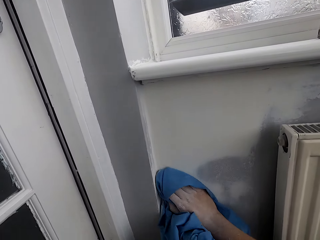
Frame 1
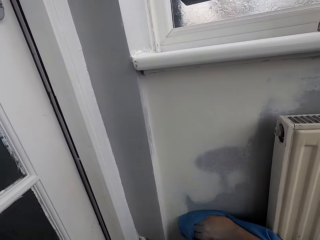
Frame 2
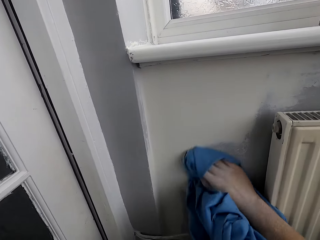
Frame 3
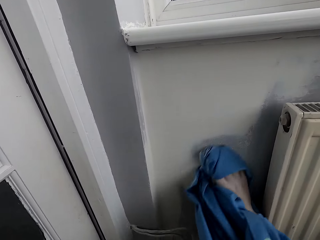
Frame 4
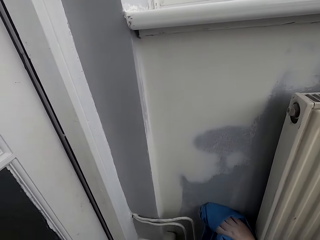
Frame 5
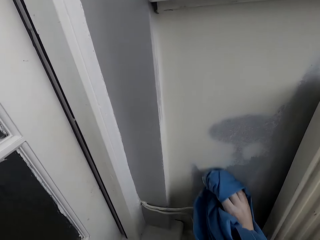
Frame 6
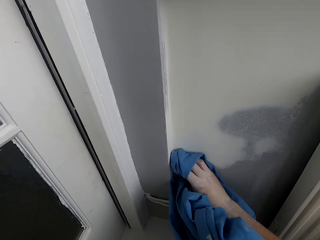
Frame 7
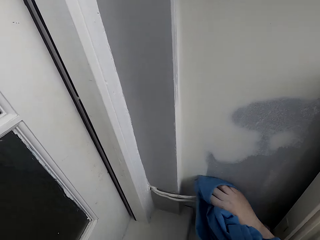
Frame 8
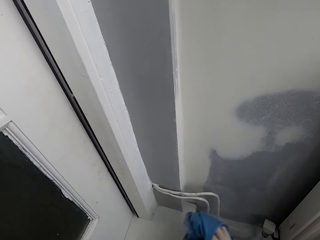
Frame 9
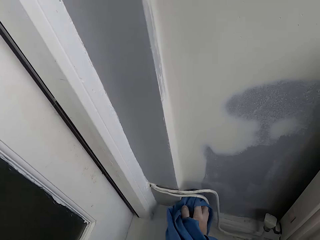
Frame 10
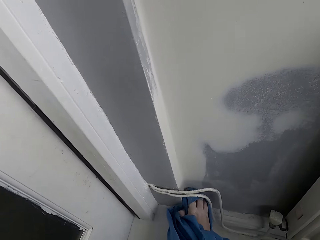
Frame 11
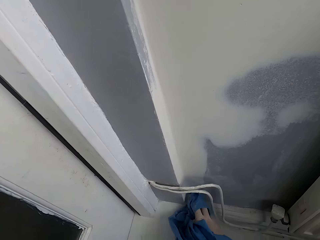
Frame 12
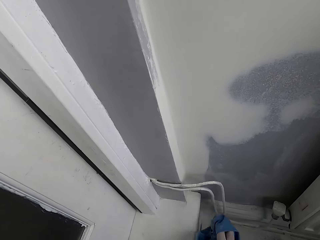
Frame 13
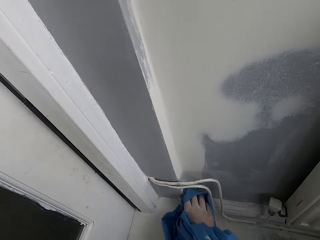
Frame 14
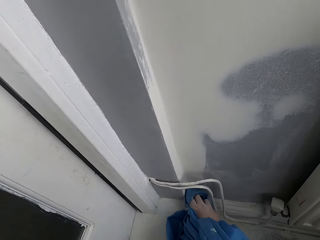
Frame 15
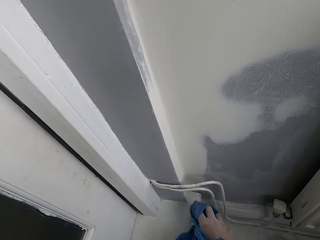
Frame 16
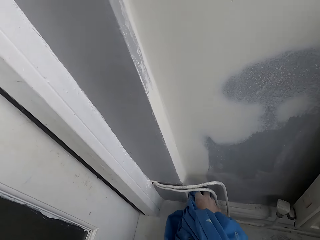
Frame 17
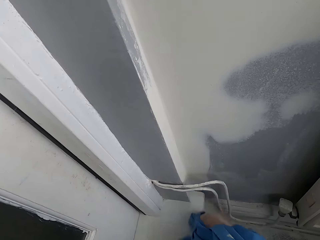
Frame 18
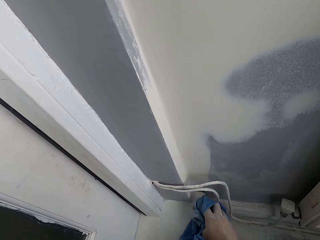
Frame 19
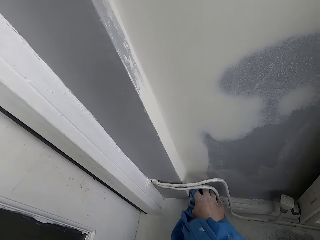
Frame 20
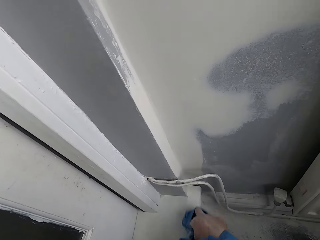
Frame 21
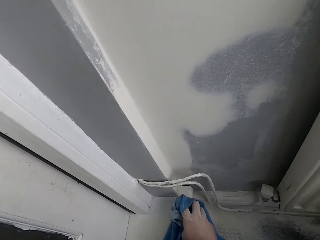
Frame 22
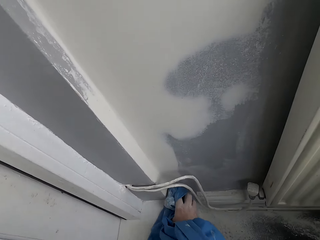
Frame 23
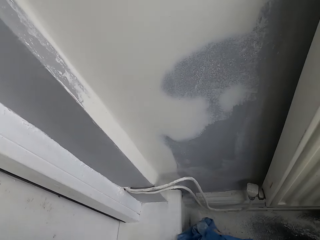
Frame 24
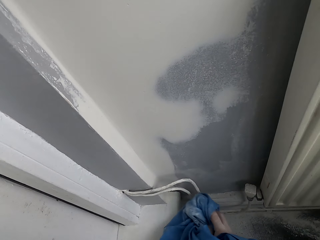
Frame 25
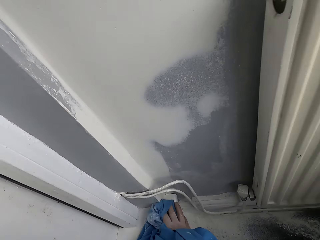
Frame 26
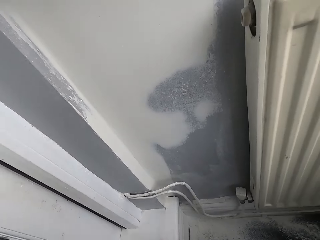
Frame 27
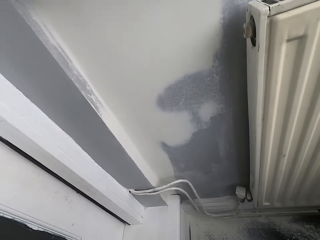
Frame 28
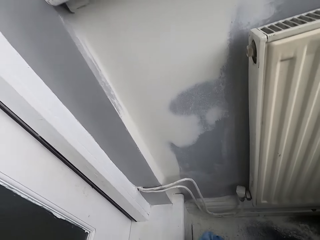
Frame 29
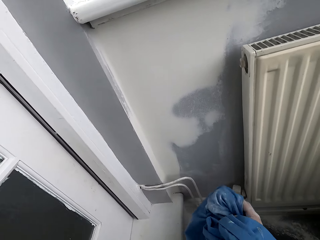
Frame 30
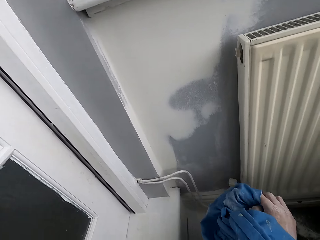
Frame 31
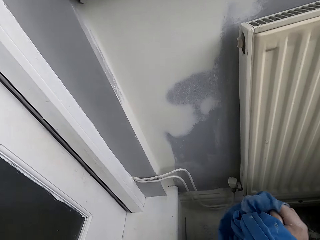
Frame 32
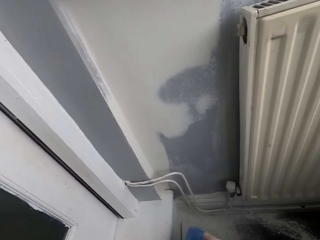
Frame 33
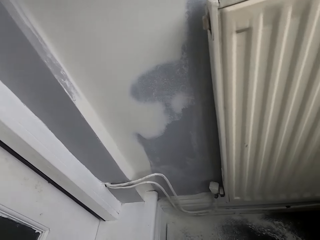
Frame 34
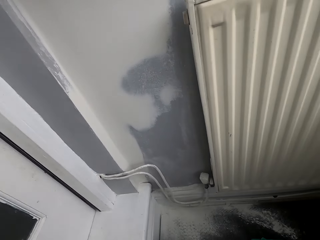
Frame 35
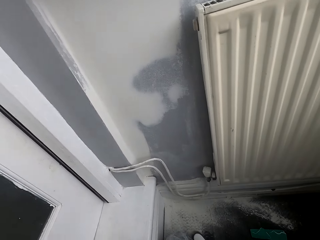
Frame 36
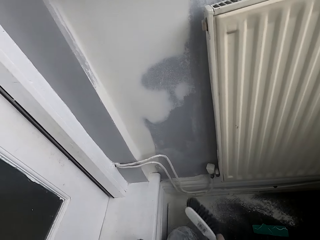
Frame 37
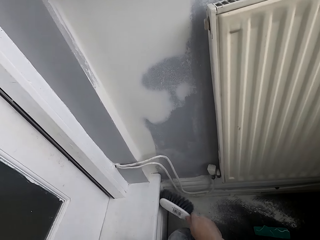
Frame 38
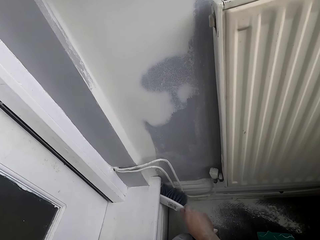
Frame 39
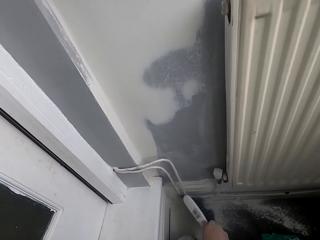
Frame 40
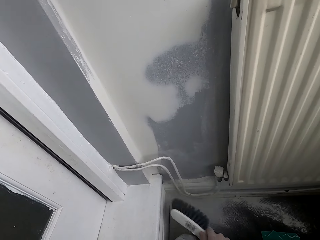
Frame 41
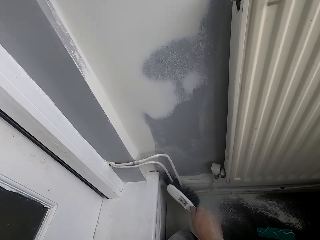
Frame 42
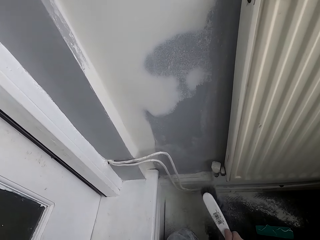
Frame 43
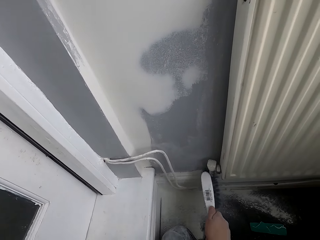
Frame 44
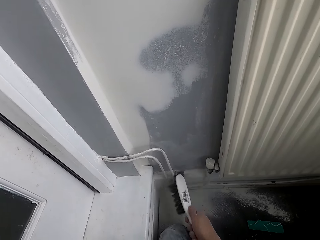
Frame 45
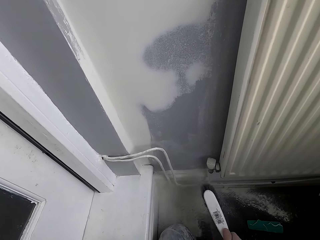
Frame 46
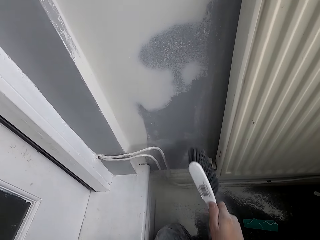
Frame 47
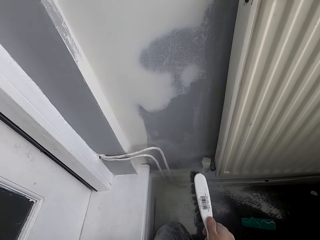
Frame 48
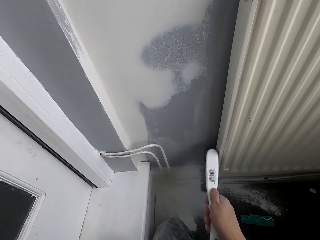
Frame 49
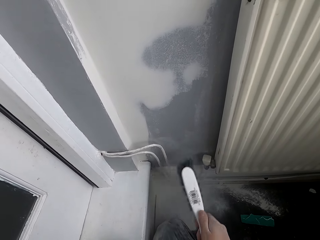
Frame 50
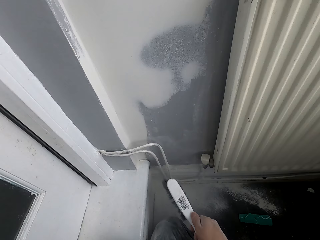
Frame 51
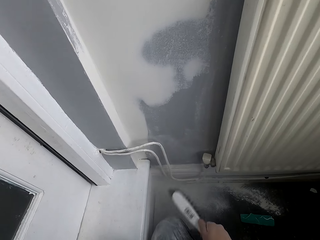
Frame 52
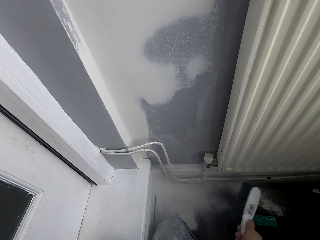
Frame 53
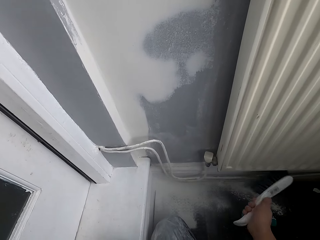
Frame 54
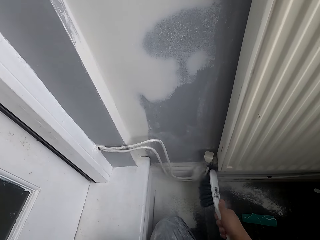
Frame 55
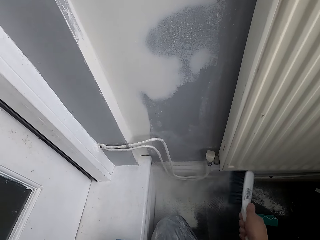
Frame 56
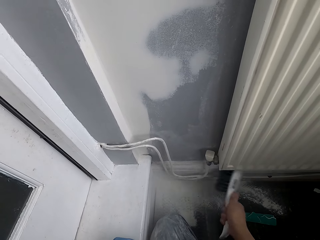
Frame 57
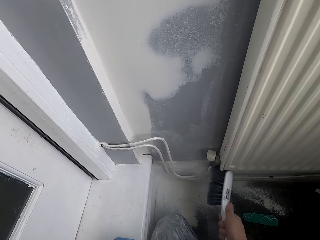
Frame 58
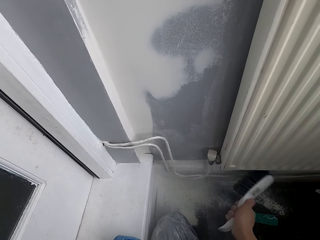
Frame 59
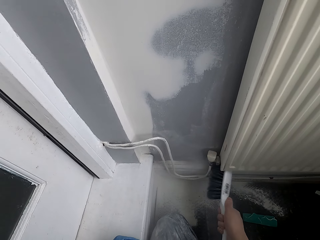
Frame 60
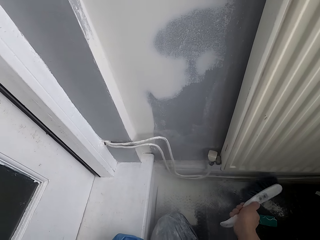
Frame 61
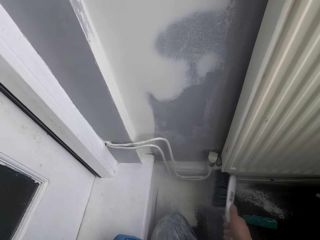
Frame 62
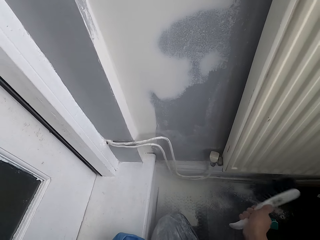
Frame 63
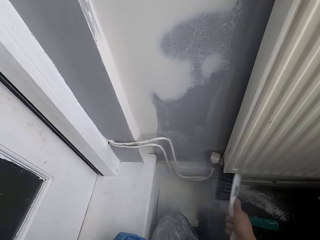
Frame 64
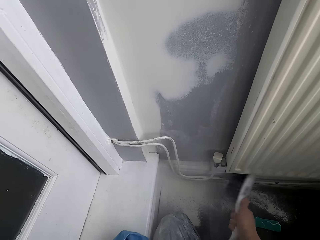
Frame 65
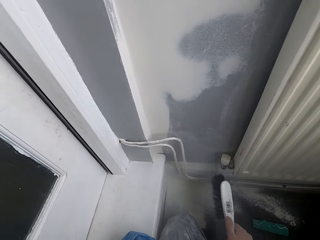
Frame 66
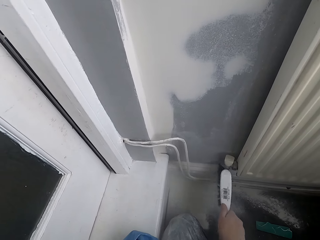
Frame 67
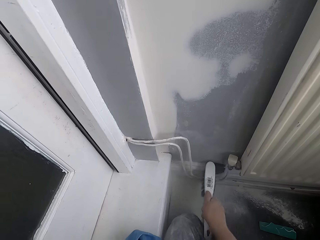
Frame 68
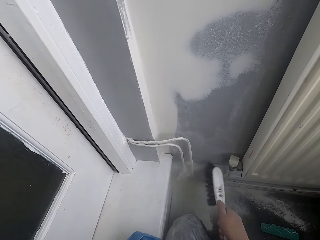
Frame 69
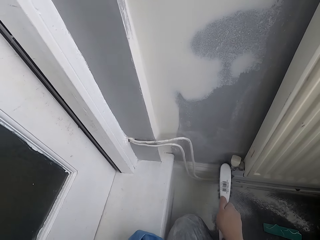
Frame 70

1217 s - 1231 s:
The camera wearer picks up the brush. They brush the wall edge with the brush.

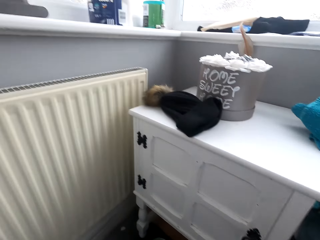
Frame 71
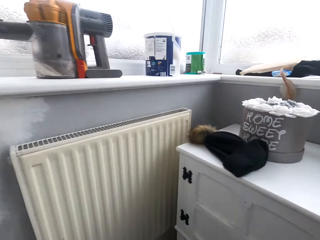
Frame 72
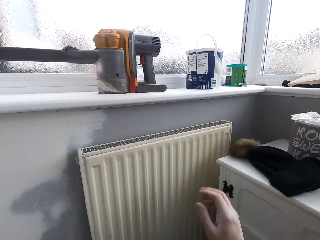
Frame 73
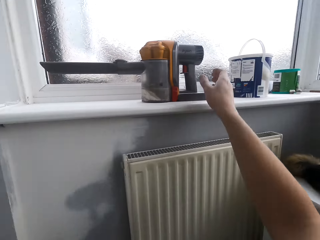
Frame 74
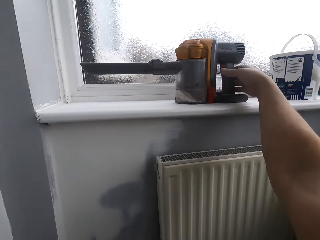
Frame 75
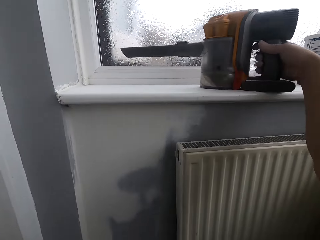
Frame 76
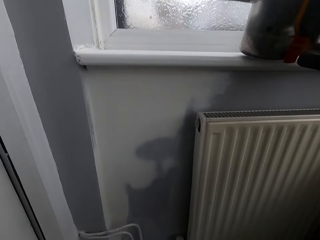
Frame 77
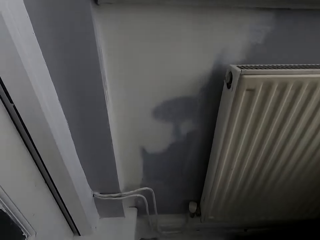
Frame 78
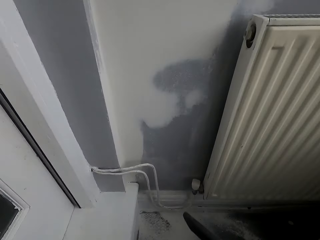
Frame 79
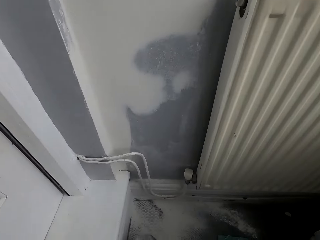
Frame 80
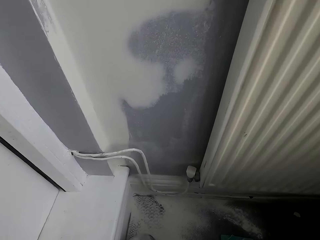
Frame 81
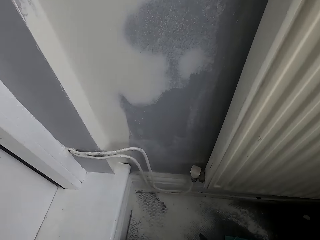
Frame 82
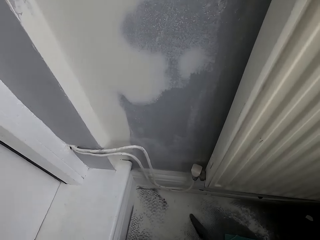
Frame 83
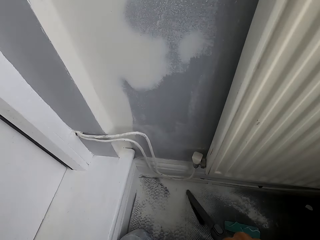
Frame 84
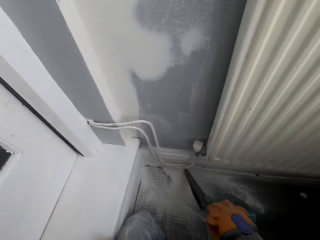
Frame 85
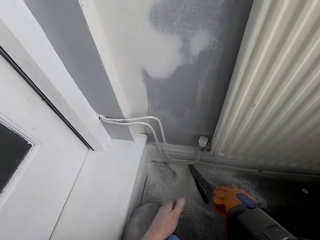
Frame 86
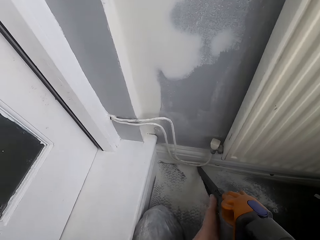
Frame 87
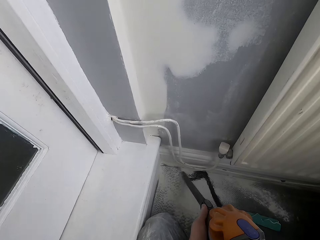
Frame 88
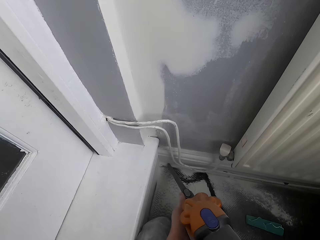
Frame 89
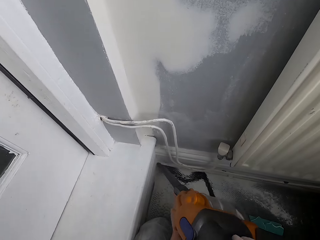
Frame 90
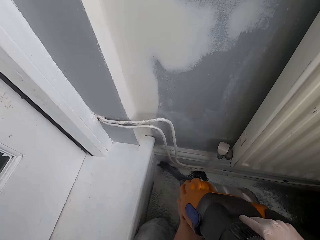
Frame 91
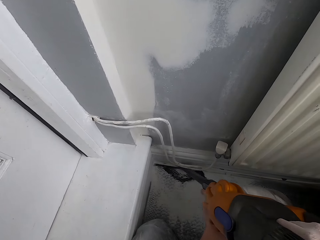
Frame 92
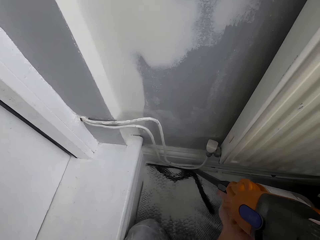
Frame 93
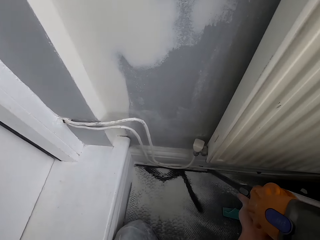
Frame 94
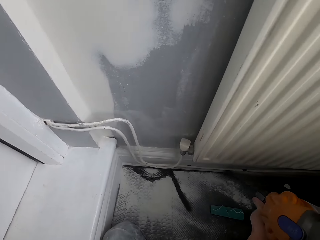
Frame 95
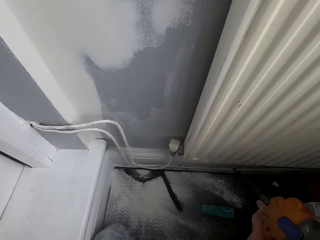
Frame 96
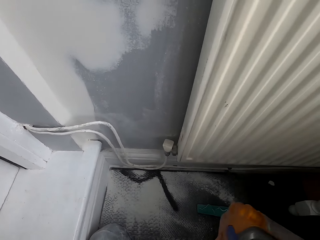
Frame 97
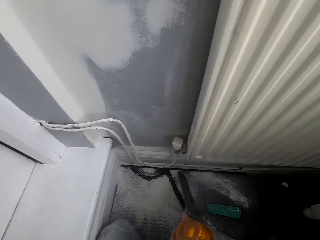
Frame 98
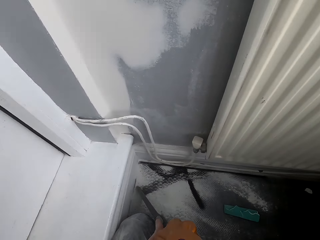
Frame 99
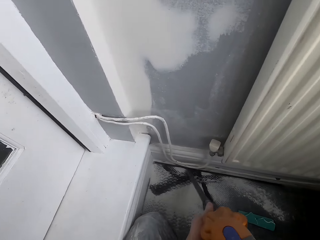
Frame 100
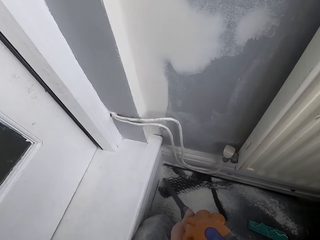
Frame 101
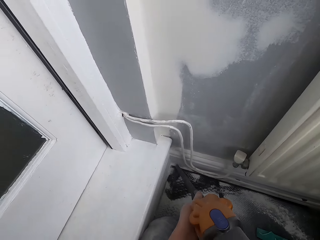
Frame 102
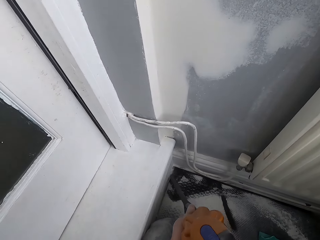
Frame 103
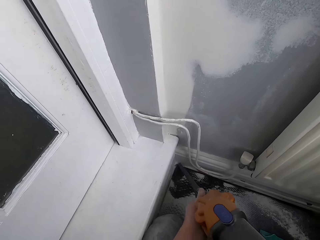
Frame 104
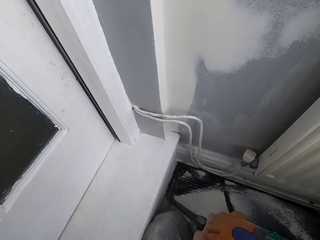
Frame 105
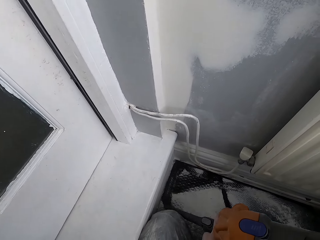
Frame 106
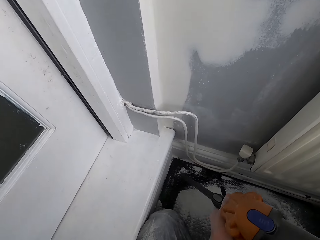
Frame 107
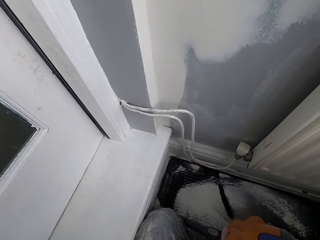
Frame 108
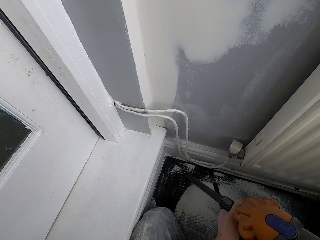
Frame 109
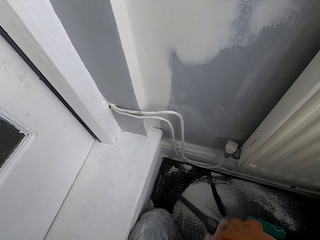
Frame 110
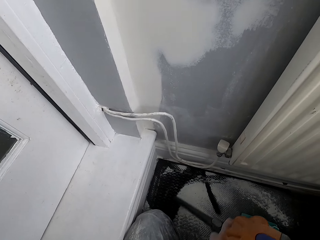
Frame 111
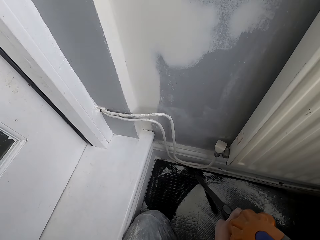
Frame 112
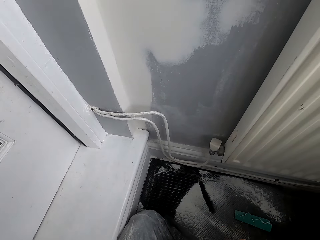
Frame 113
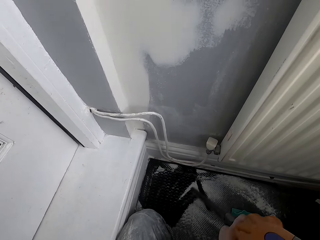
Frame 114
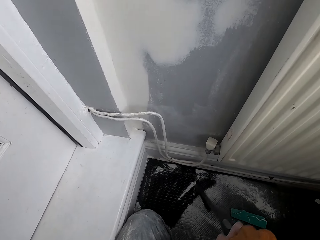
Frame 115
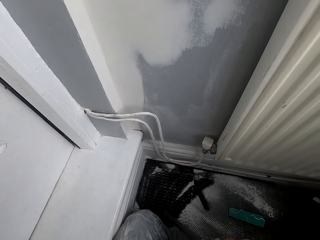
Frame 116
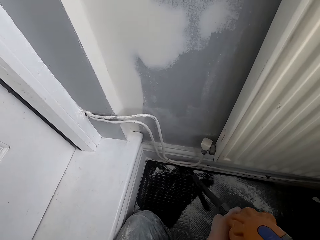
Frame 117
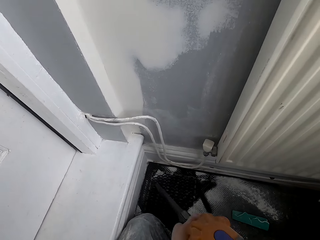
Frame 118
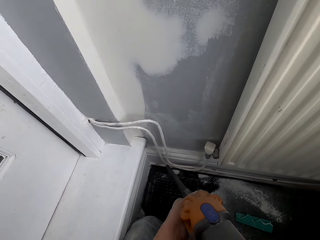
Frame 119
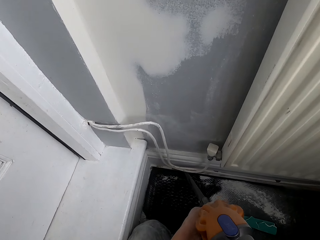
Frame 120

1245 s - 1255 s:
The camera wearer picks up an air blower machine. They blow away dust with the air blower machine.
